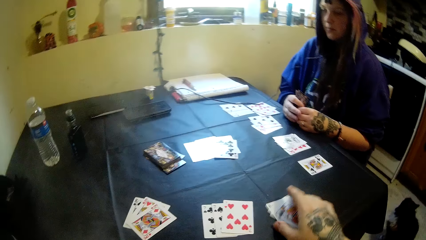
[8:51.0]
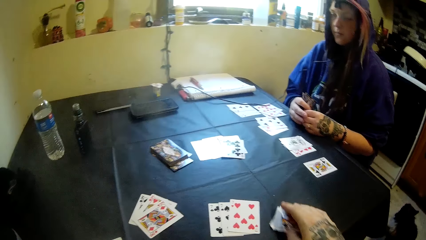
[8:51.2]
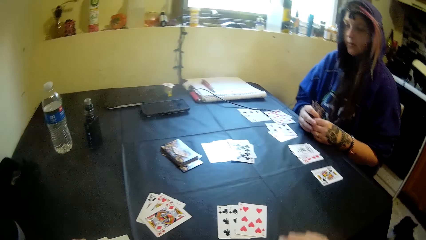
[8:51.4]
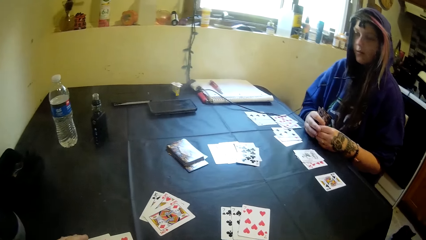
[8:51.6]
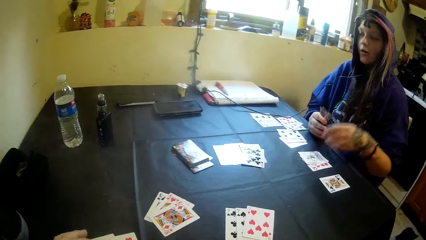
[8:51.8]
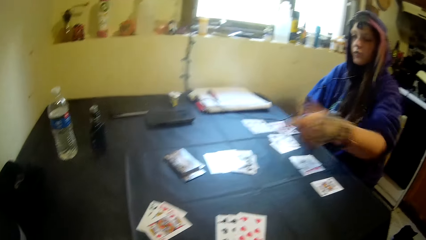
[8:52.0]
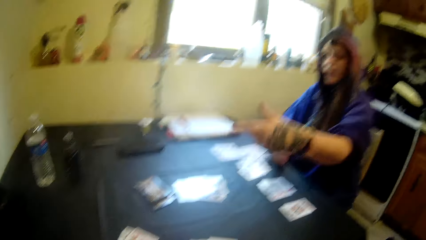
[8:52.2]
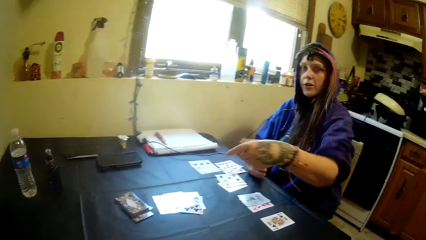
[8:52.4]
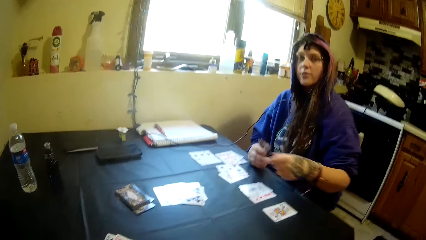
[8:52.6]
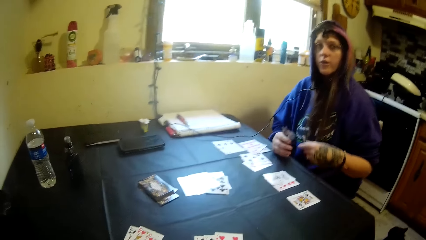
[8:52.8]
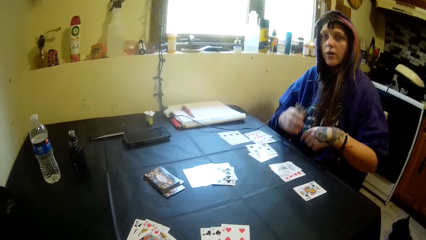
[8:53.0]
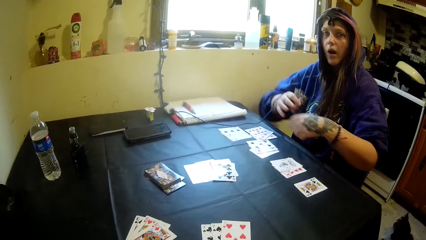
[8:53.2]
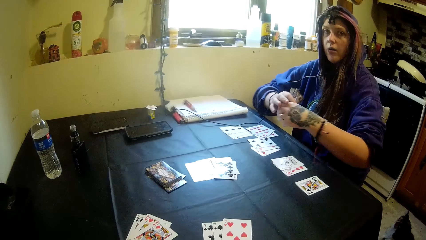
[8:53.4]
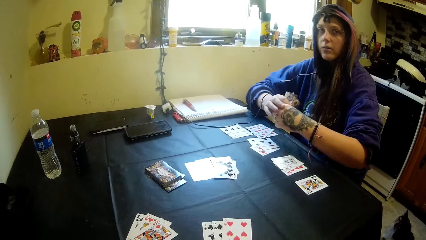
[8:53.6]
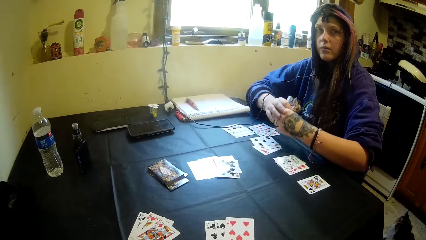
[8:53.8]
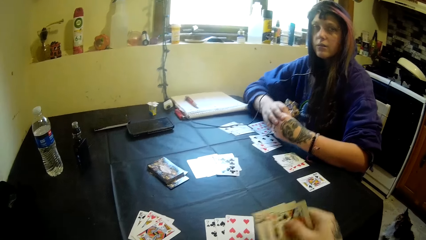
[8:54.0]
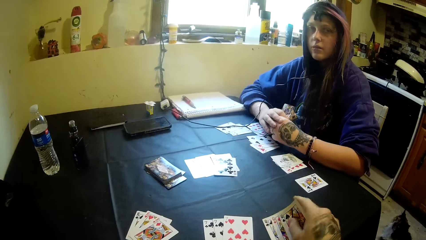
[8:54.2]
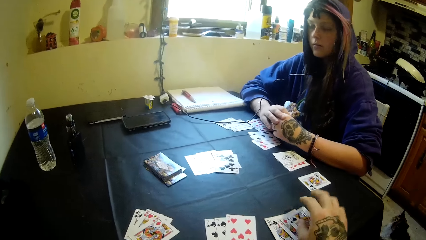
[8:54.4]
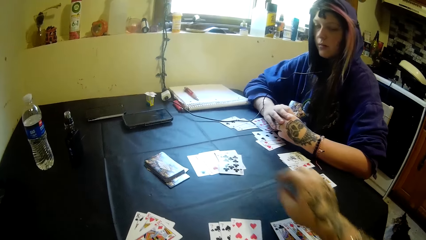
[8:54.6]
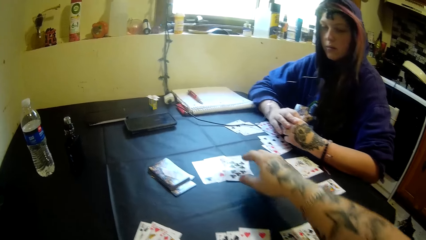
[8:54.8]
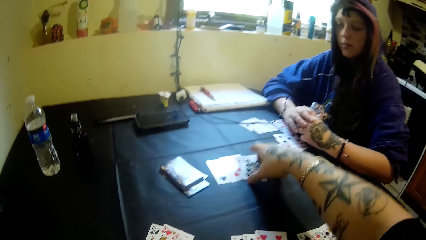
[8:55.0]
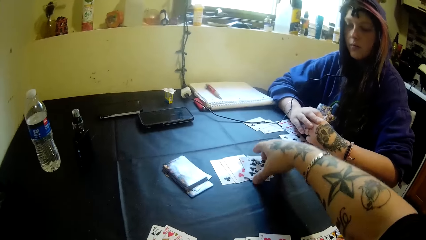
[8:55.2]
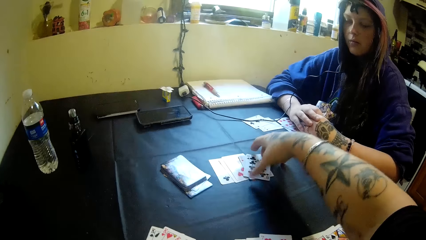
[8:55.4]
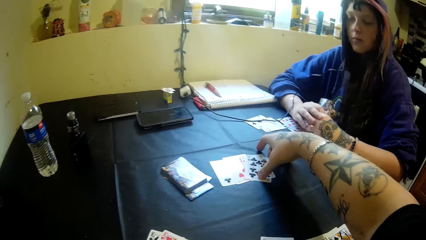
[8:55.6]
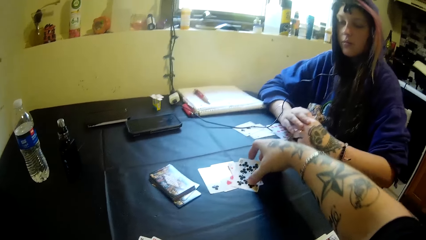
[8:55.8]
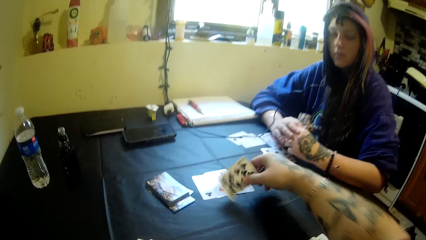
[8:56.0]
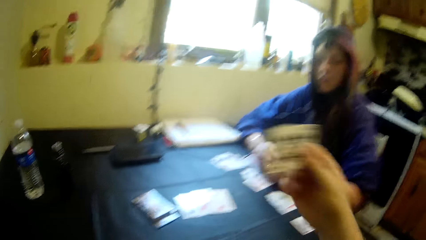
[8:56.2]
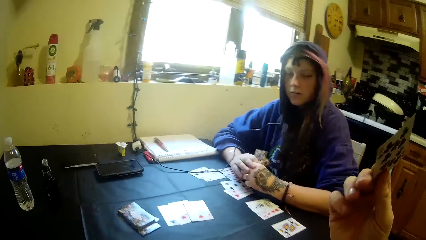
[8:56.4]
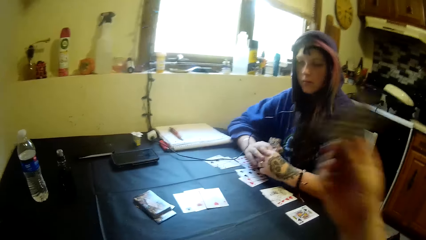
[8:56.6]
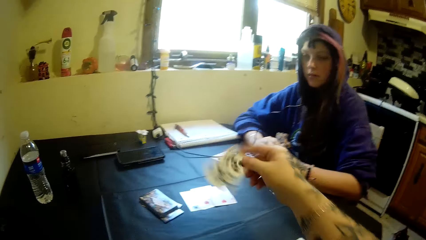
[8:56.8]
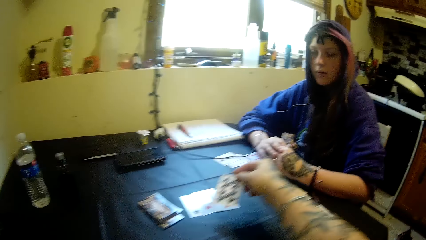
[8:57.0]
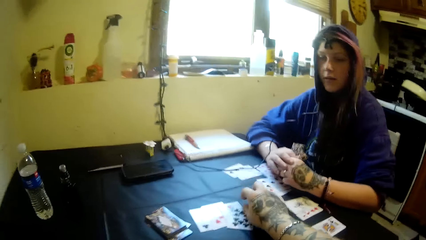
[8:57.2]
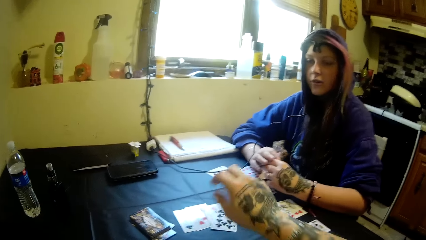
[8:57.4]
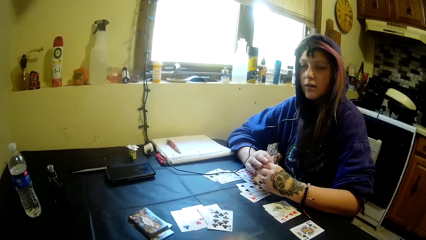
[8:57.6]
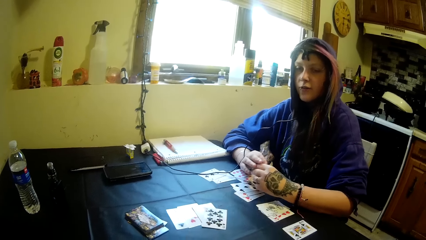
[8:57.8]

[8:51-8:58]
The camera wearer picks cards from the table. A woman makes hand gestures. The camera wearer drops the cards on the table. They pick a card from the table, and drop the card on the table.

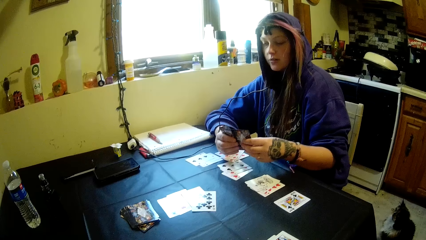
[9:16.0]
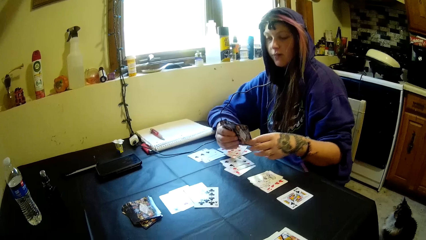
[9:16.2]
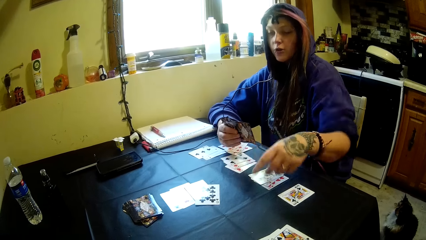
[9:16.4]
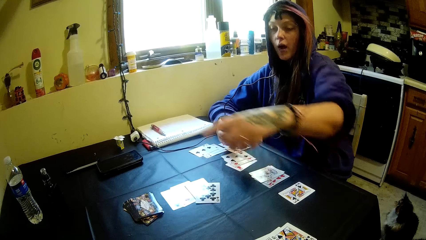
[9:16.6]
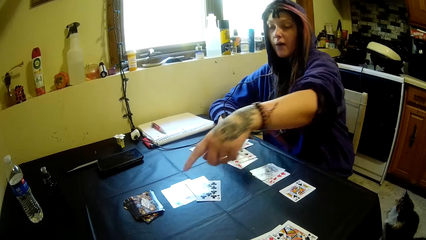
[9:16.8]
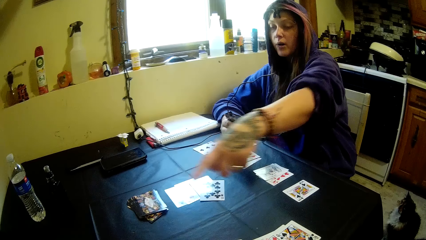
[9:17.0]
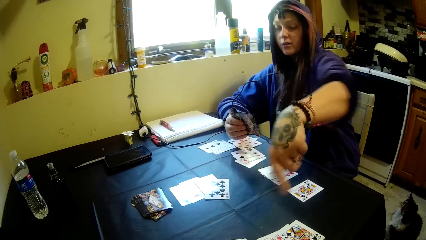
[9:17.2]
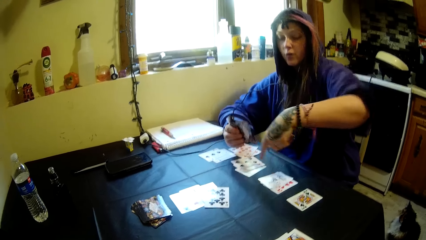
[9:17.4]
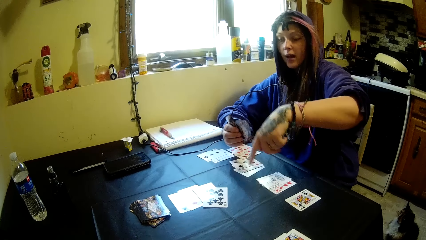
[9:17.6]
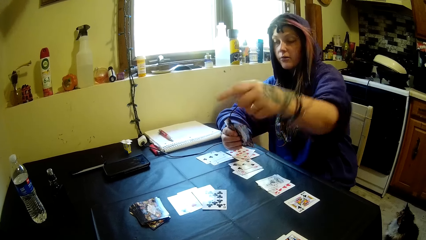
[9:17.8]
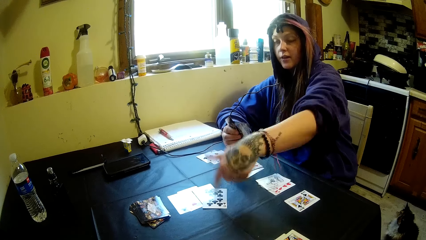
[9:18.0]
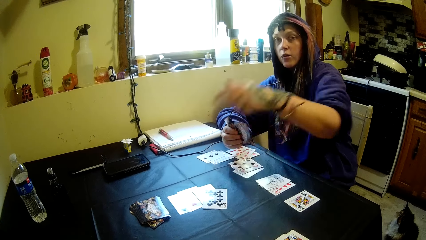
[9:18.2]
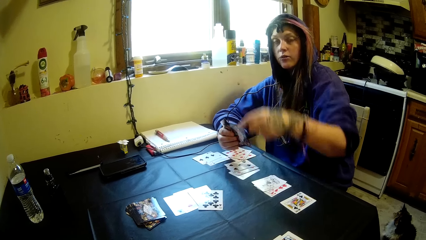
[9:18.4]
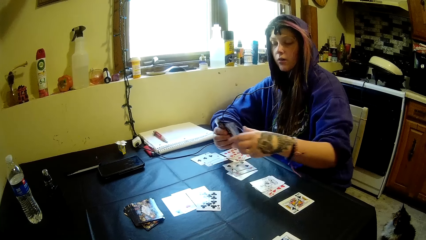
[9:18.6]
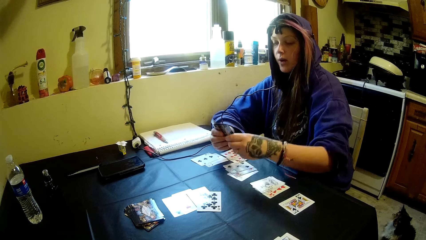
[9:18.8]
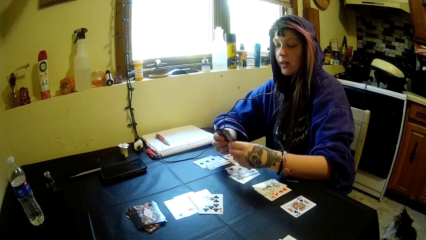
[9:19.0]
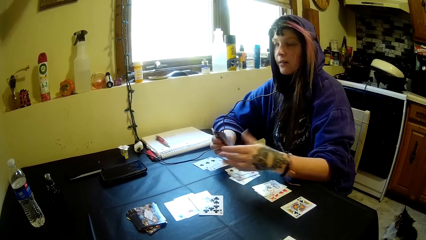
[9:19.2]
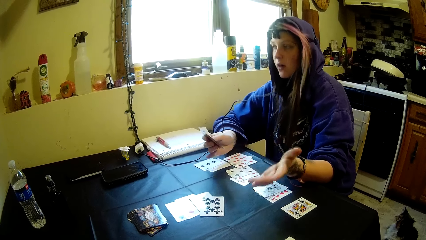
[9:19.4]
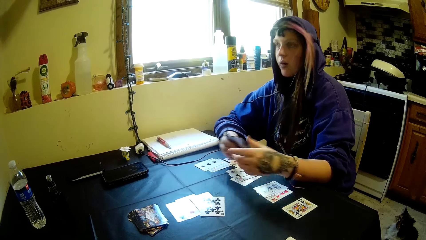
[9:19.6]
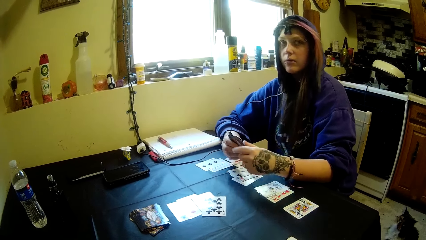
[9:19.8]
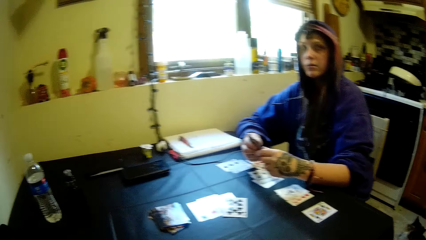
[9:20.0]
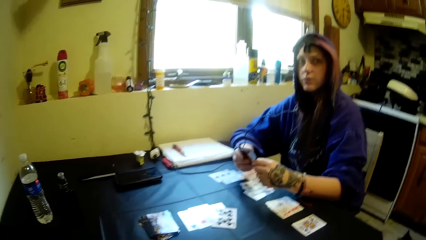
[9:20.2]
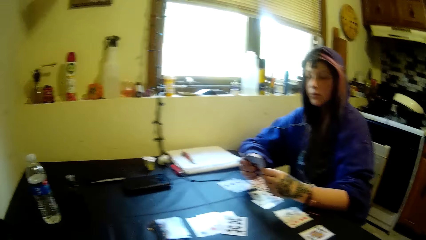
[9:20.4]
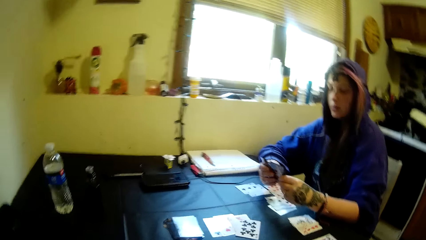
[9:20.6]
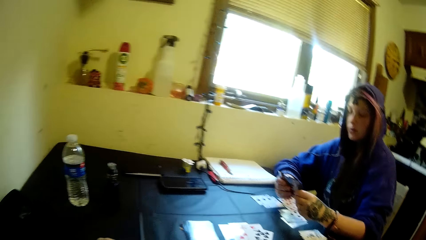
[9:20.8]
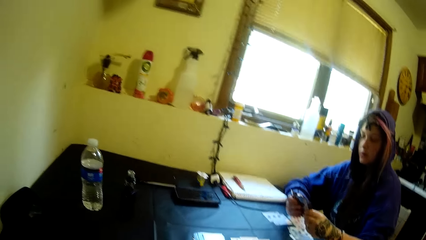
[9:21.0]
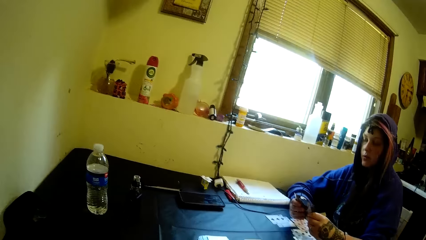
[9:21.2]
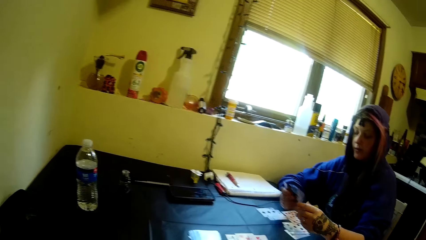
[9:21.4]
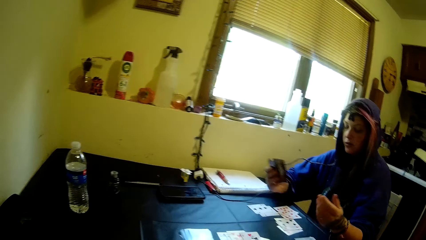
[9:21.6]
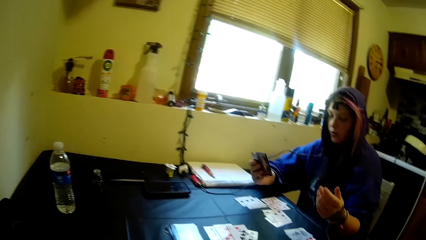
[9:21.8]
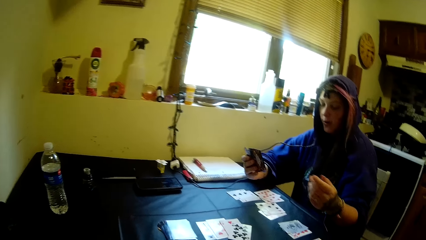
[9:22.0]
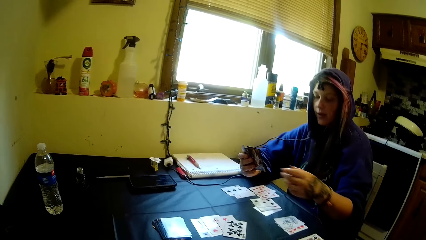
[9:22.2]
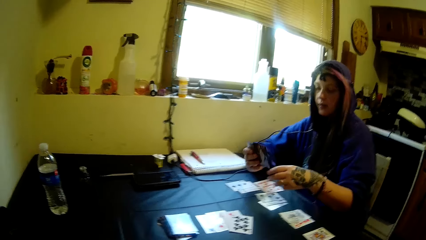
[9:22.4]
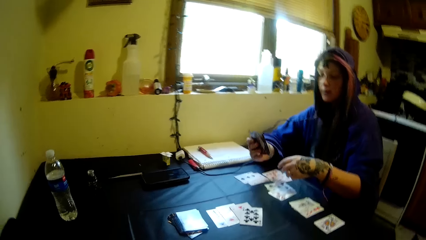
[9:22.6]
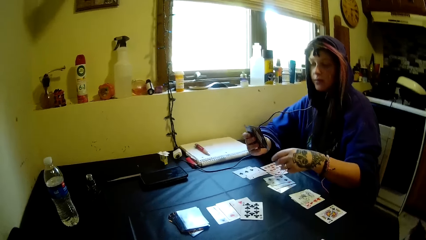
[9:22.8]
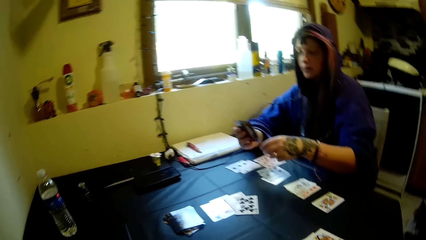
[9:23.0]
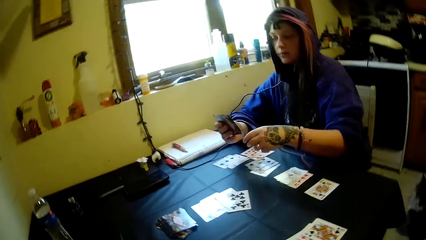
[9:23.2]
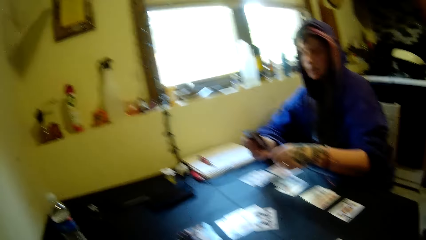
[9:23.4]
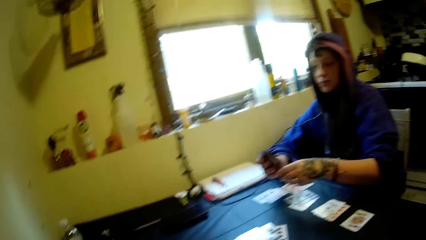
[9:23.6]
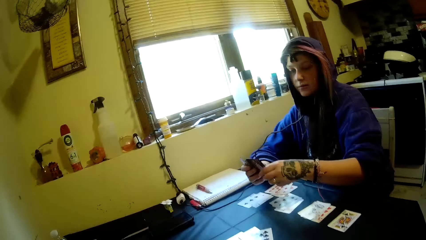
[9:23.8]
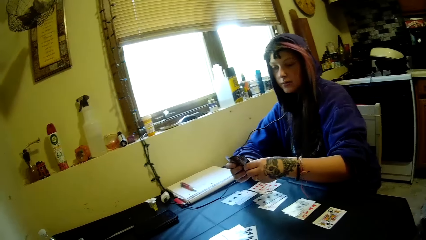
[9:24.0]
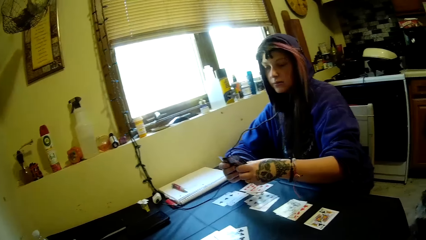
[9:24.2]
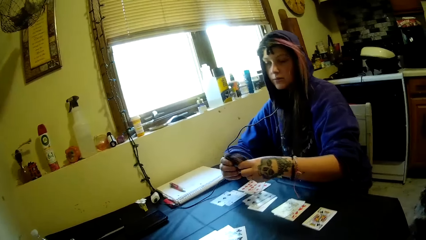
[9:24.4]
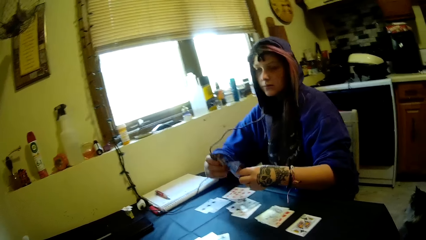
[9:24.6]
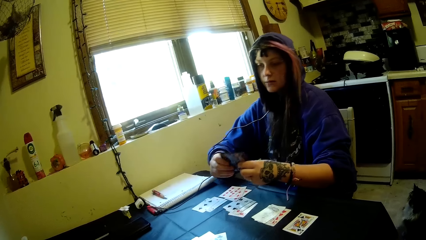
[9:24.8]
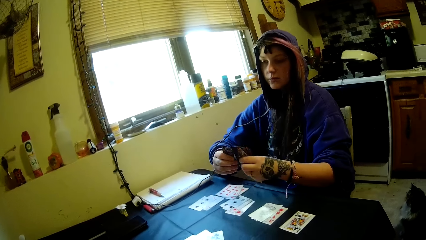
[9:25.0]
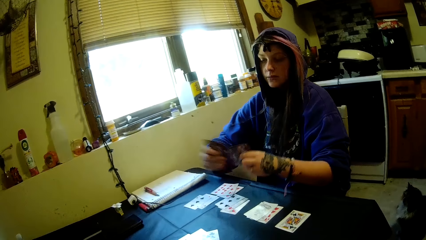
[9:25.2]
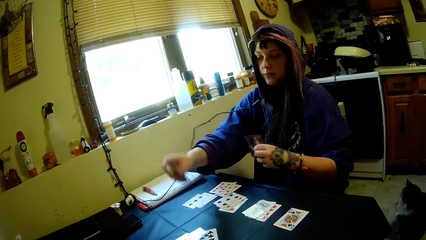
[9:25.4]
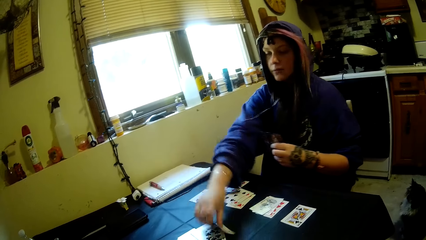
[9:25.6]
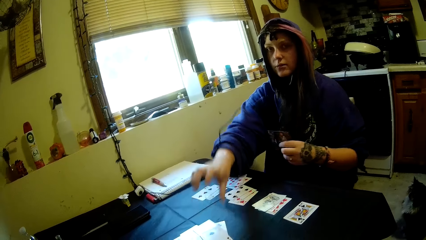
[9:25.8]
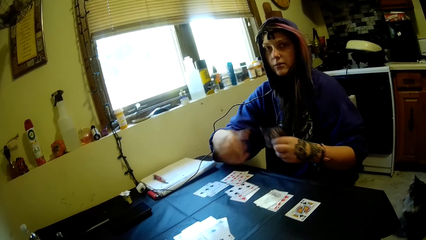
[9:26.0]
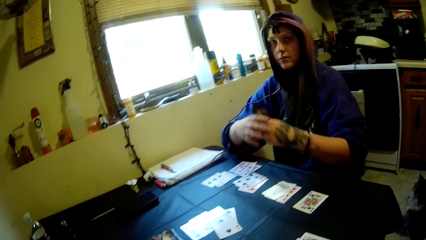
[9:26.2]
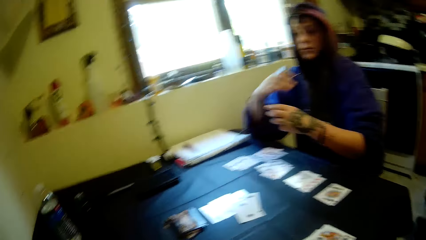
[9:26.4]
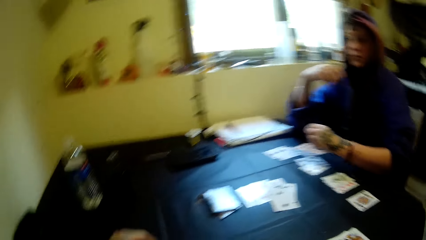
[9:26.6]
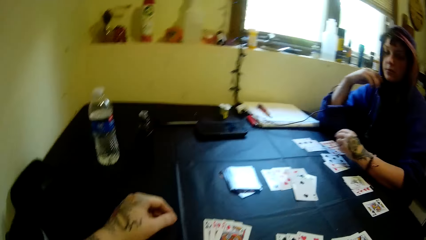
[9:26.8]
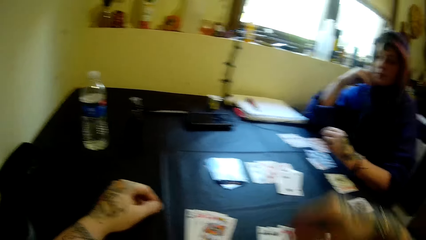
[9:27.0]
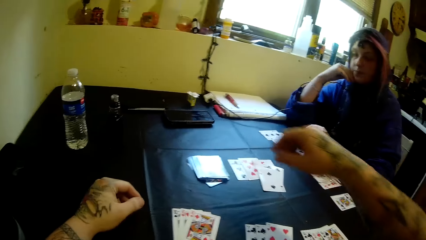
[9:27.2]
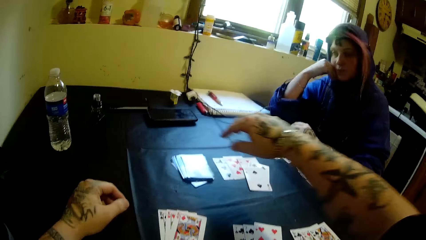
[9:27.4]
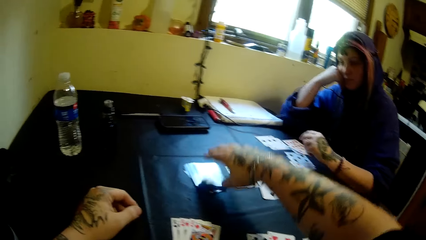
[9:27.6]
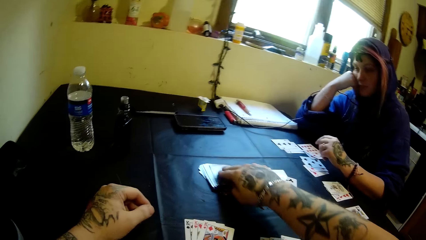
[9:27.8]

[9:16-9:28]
A woman moves her hand. The woman drops a card on the table.
